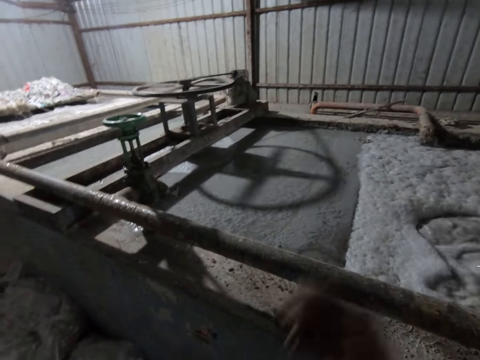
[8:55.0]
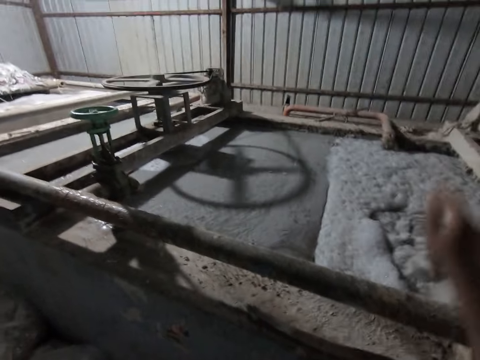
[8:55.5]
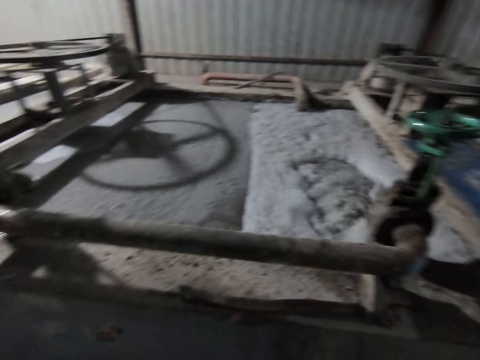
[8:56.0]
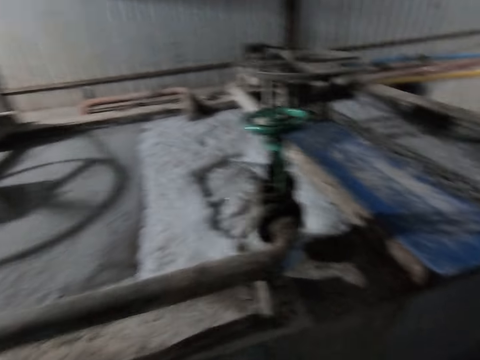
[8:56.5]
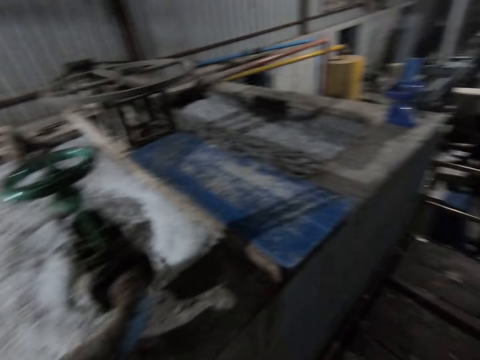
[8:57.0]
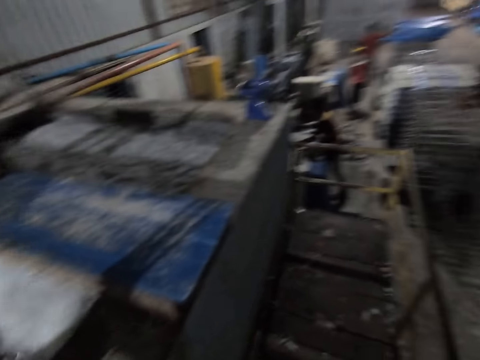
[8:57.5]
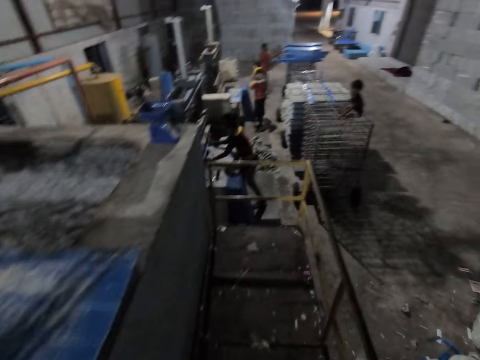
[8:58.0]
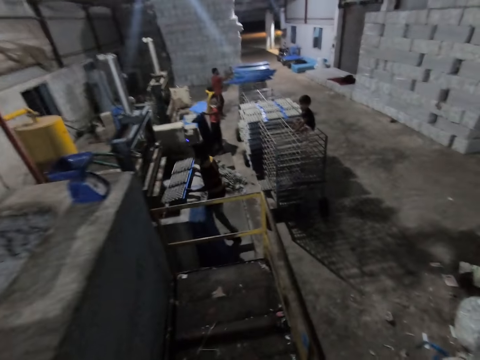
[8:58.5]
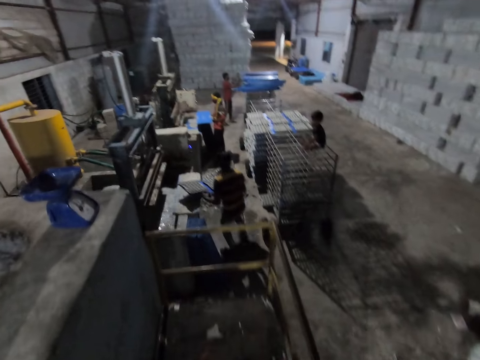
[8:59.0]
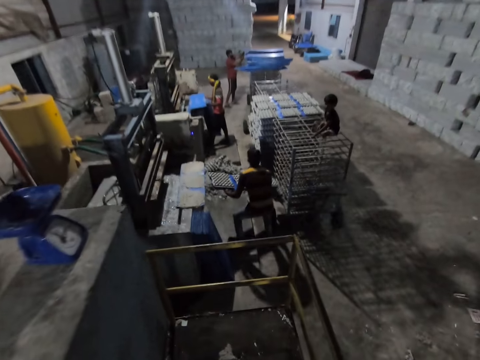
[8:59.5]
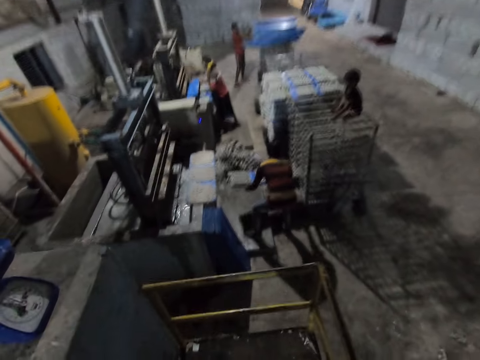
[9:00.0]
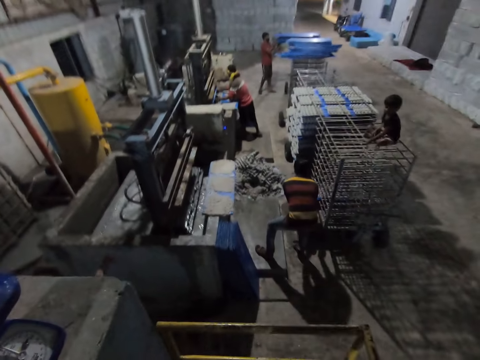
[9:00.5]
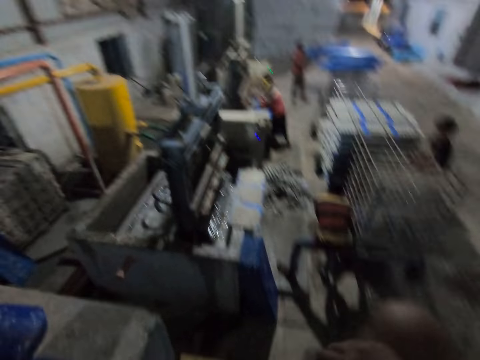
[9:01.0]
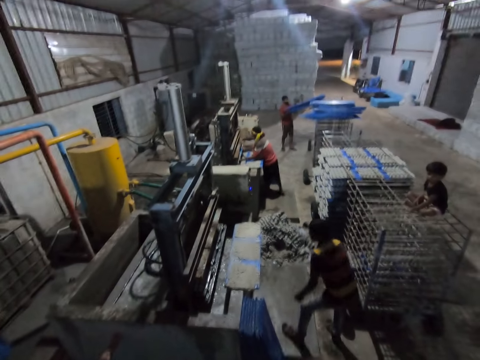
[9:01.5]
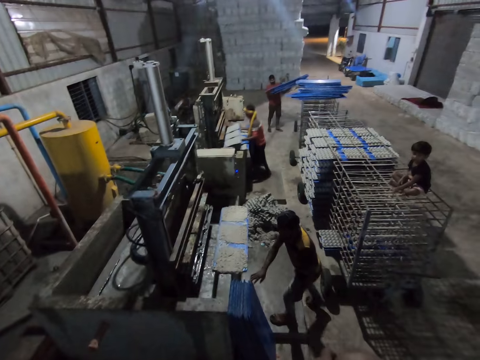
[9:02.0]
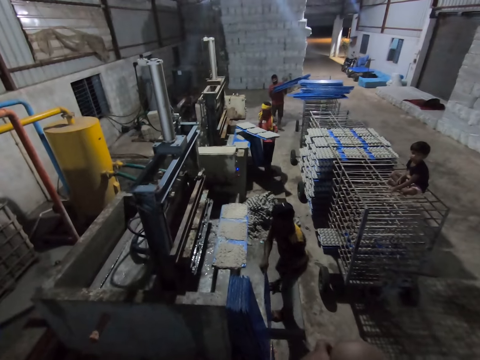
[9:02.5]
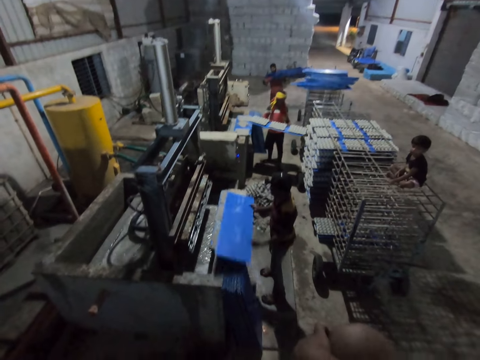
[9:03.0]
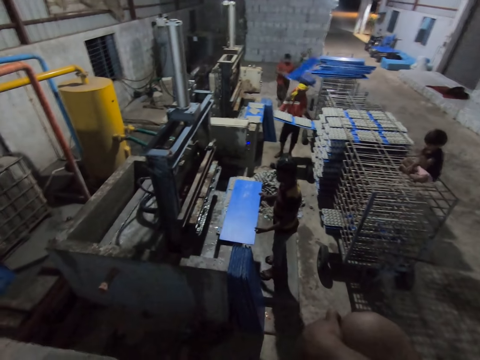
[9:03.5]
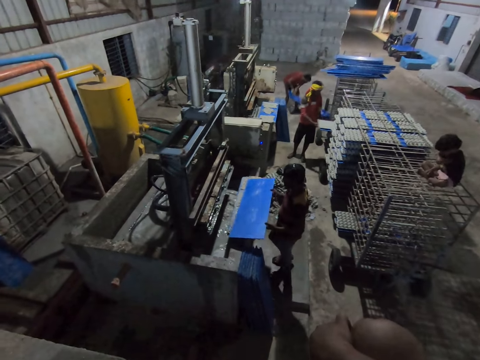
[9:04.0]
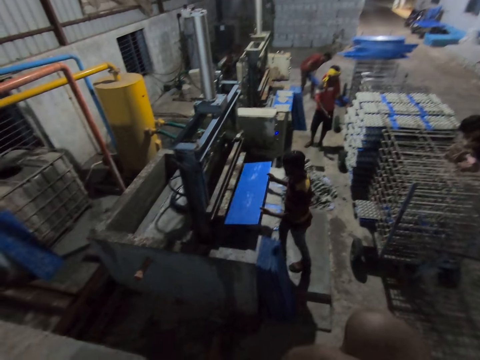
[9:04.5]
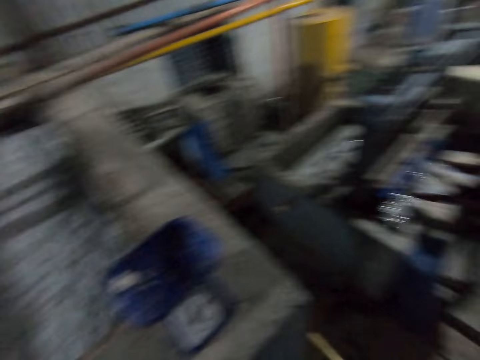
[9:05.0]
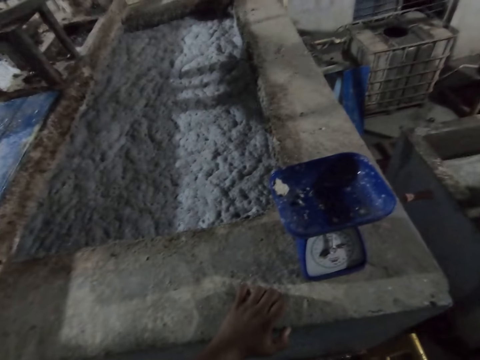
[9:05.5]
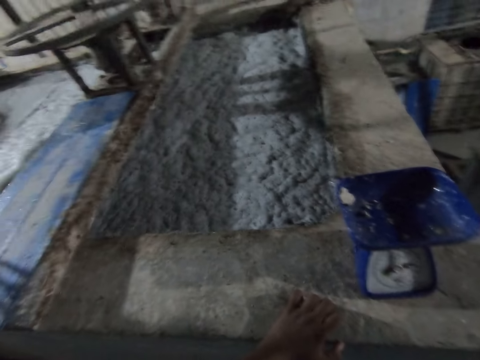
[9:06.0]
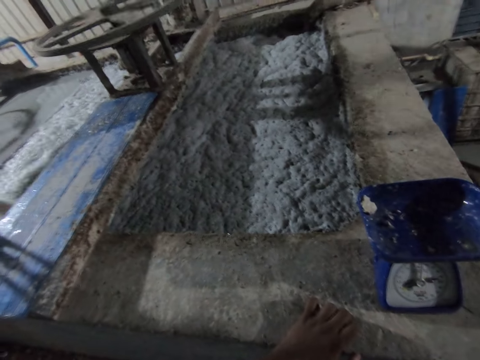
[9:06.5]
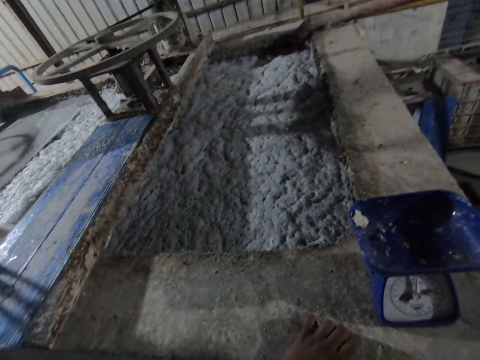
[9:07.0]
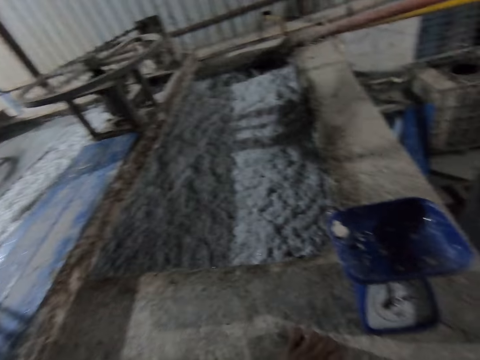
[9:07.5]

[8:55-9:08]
The camera wearer looks around the factory. A man removes a plastic tray from the machine with both hands. Another man puts a plastic tray on a rack with both hands. A third man carries a plastic tray from the floor with both hands. The first man keeps the plastic tray in the rack with both hands.

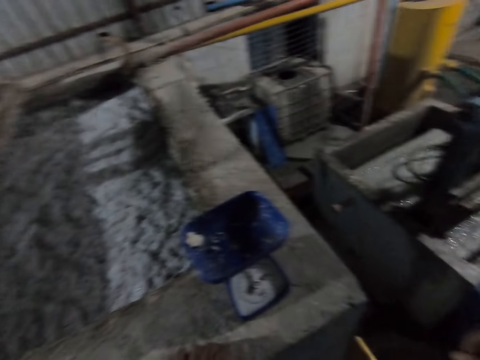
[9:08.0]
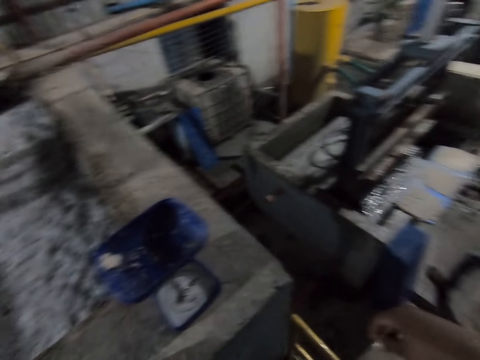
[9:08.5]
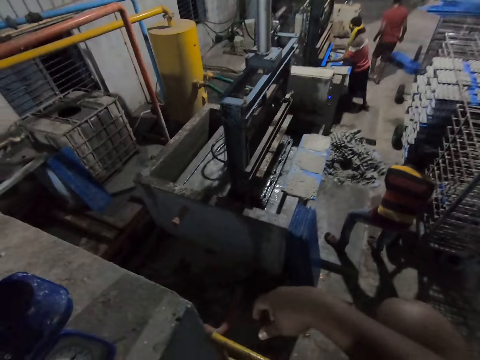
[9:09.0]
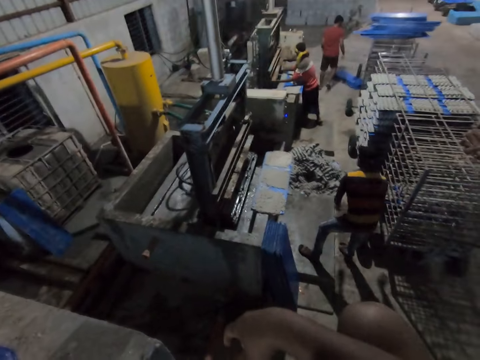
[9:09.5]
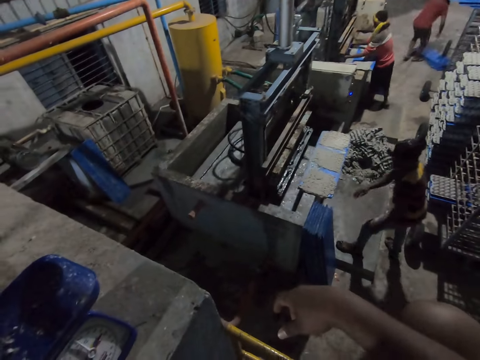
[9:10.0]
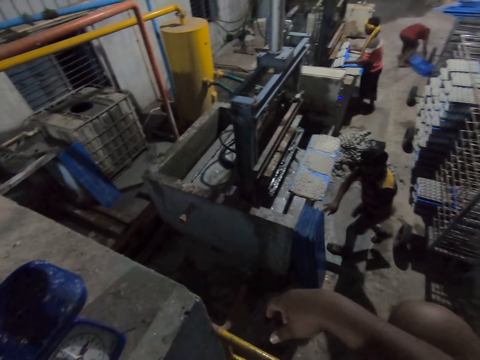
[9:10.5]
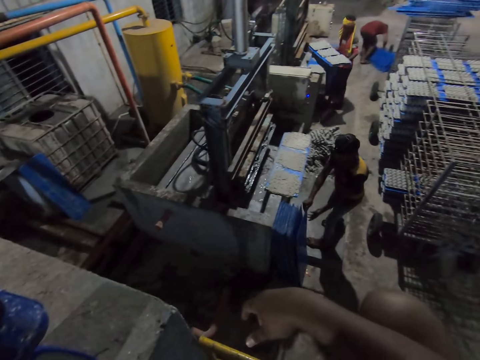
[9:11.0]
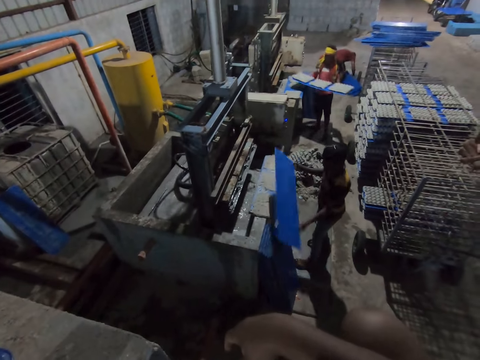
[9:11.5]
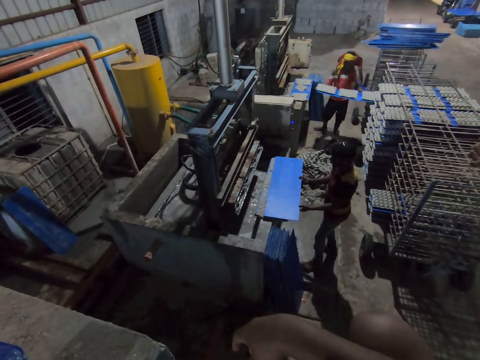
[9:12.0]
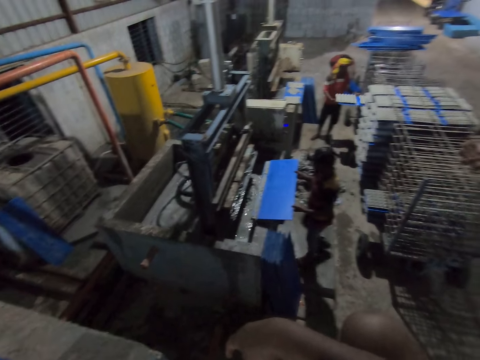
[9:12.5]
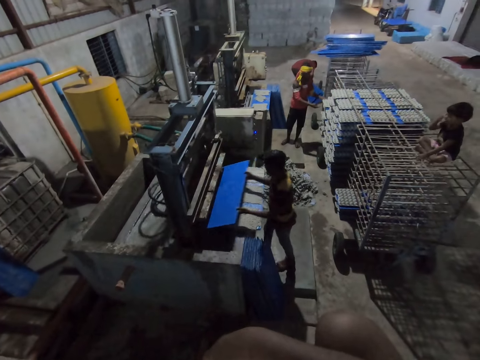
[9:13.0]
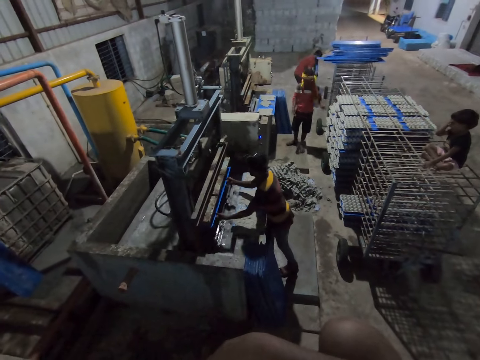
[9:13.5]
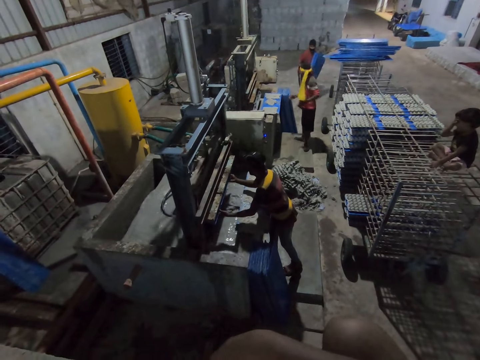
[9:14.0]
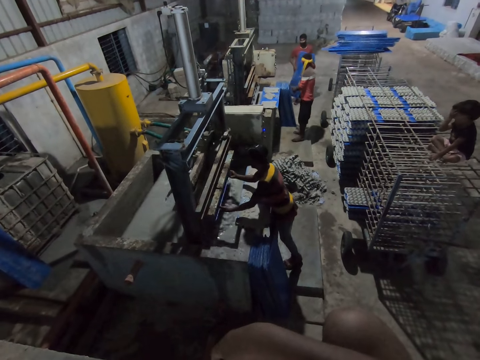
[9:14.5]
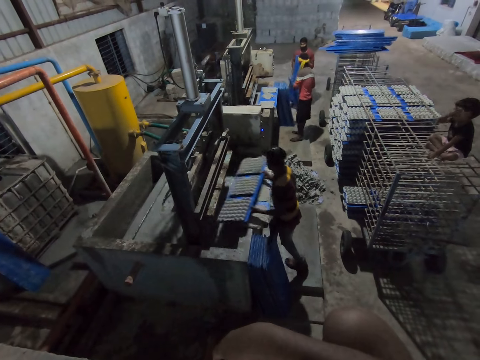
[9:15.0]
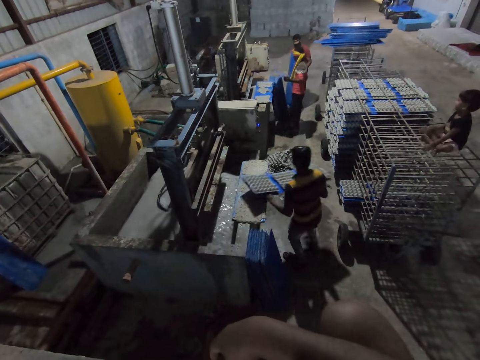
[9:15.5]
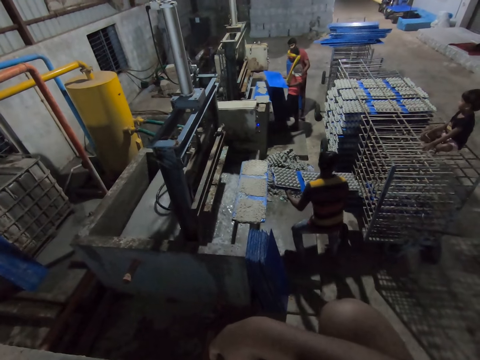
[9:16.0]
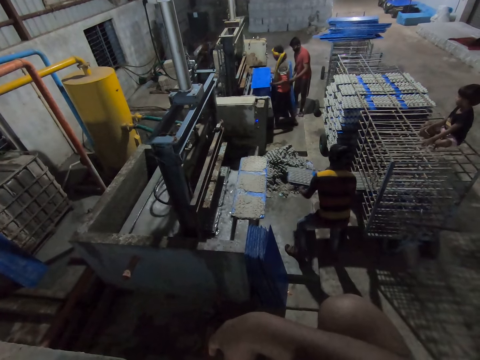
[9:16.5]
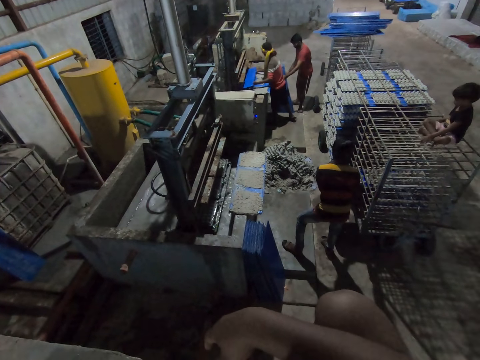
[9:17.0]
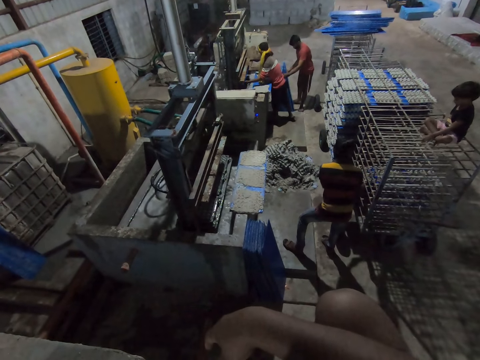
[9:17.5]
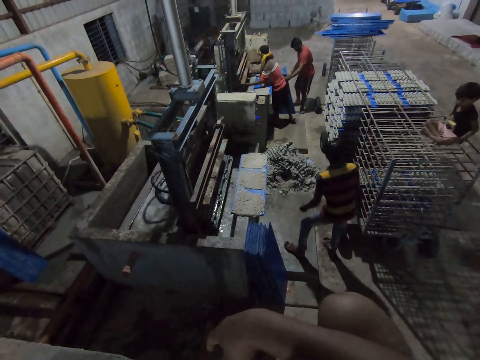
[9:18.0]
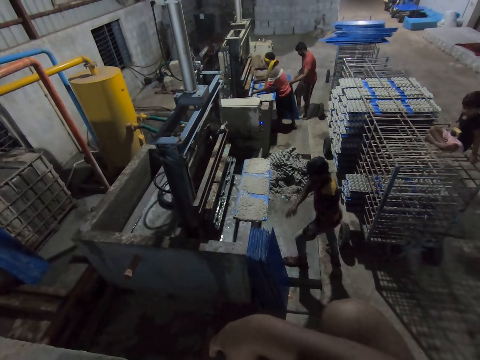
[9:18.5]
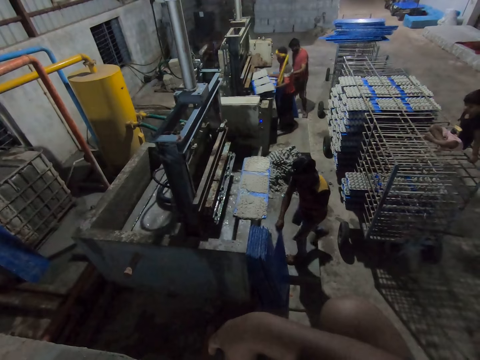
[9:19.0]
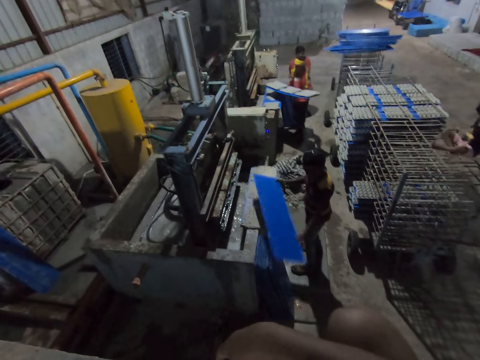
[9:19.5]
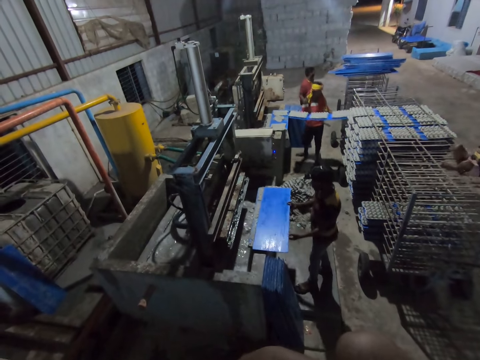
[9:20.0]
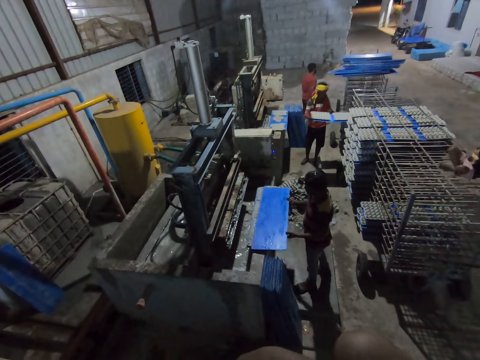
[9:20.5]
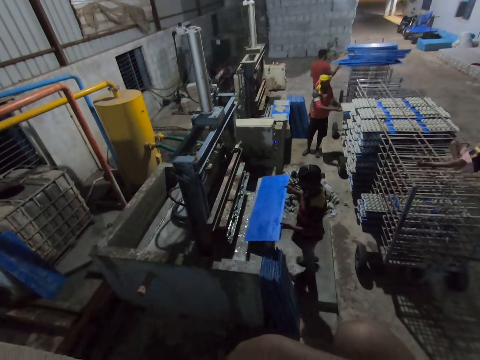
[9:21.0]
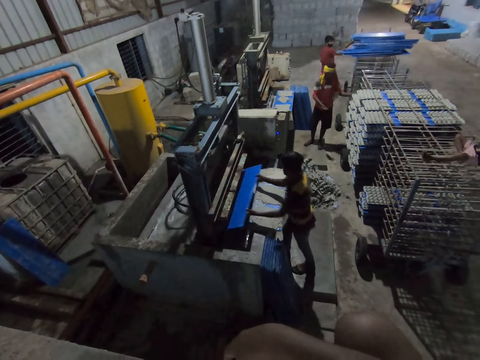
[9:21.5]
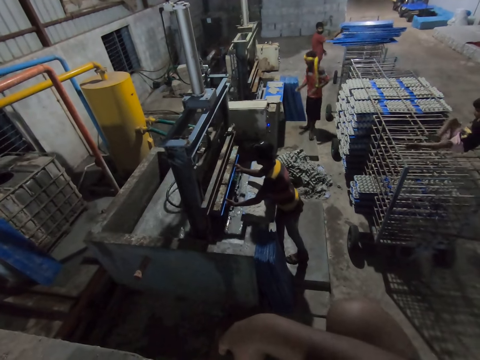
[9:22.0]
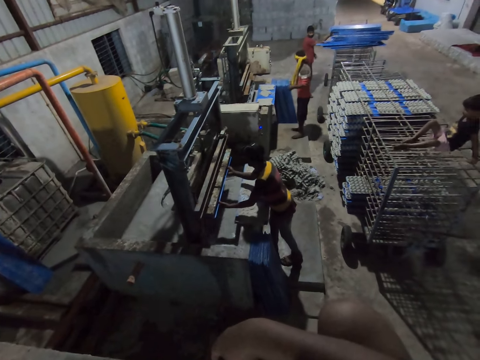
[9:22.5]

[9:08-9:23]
A man removes the plastic tray in the machine with both hands. Another man carries a plastic tray from the floor with both hands. The first man keeps the plastic tray in the rack with both hands. The other man puts the plastic tray into the machine with both hands and removes the plastic tray in the machine with both hands. A third man picks a polypropylene plastic from the floor with both hands. A fourth man drops the polypropylene plastics on the floor with both hands. A fifth man drops the polypropylene plastic in the rack with both hands. The third man puts the polypropylene plastic into the egg crate making machine with both hands and removes the polypropylene plastic from the egg crate making machine with both hands. The fifth man picks the polypropylene plastic from the floor with both hands. The fifth man drops the polypropylene plastic on the egg crate making machine with both hands. The third man drops the polypropylene plastic in the rack with both hands. The fifth man picks the polypropylene plastic from the egg crate making machine with both hands. The fourth man picks some polypropylene plastic from the rack with both hands. The fifth man puts the polypropylene plastic into the egg crate making machine with both hands.
